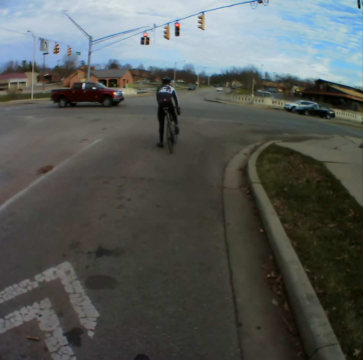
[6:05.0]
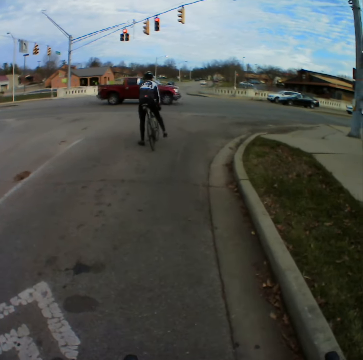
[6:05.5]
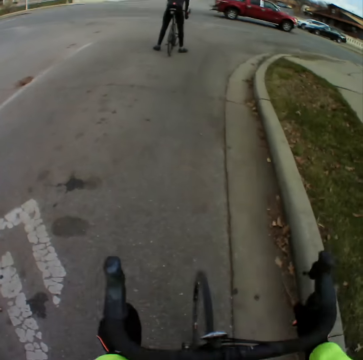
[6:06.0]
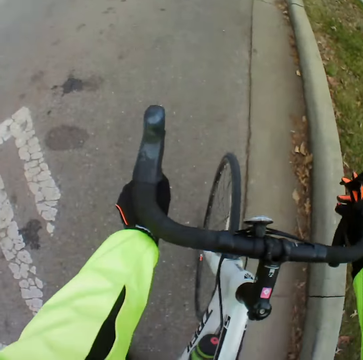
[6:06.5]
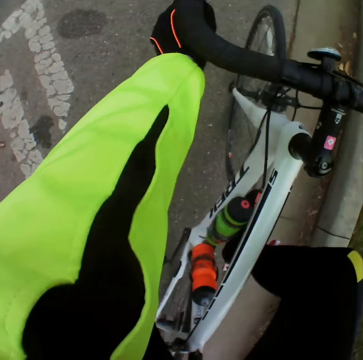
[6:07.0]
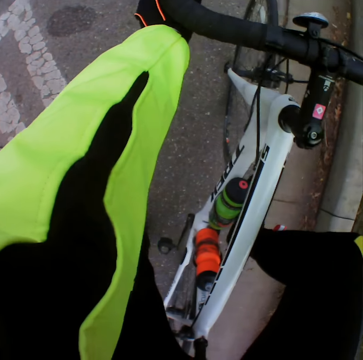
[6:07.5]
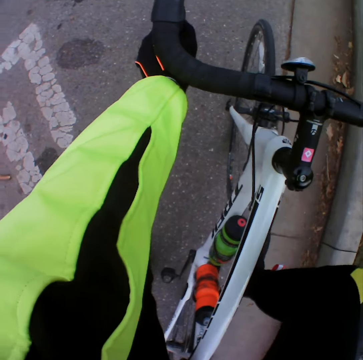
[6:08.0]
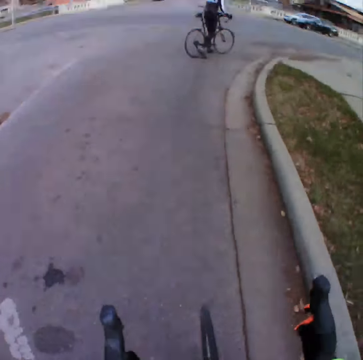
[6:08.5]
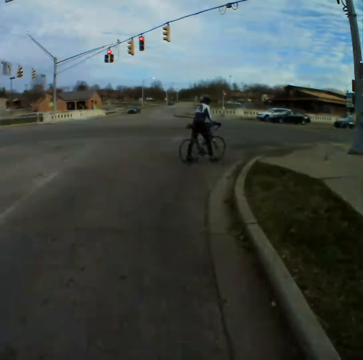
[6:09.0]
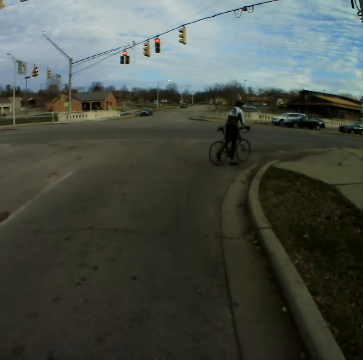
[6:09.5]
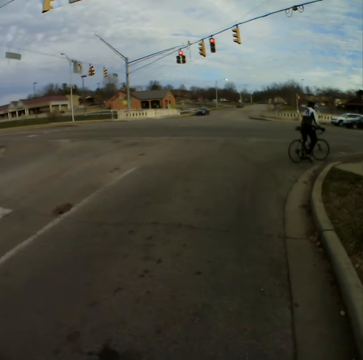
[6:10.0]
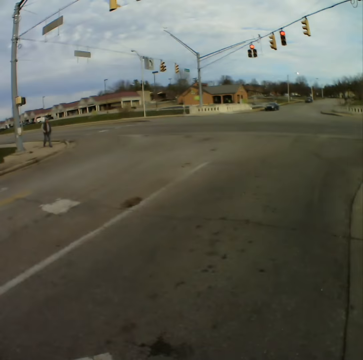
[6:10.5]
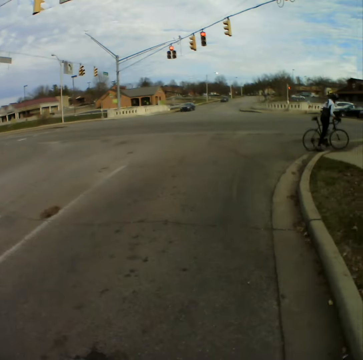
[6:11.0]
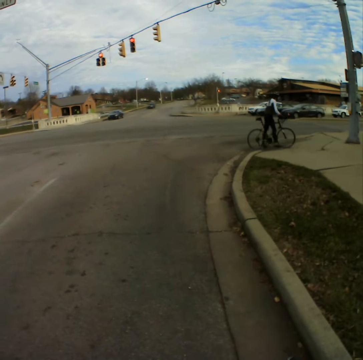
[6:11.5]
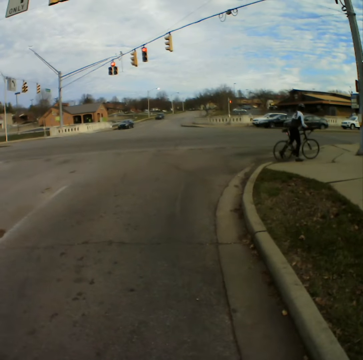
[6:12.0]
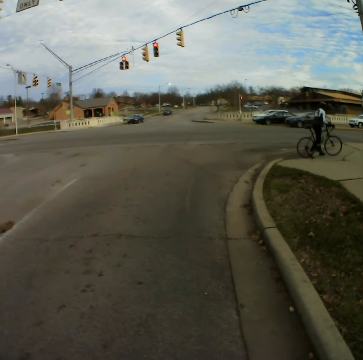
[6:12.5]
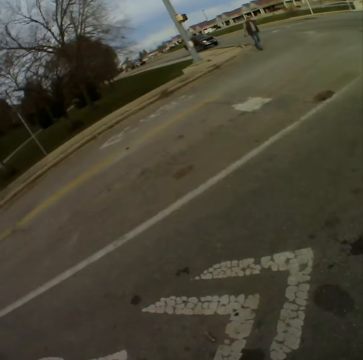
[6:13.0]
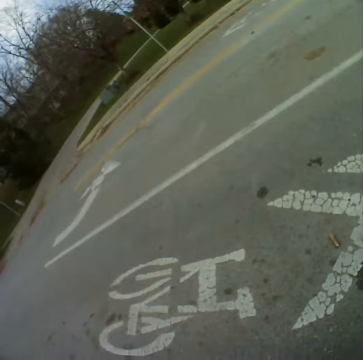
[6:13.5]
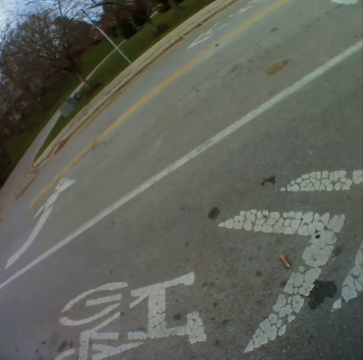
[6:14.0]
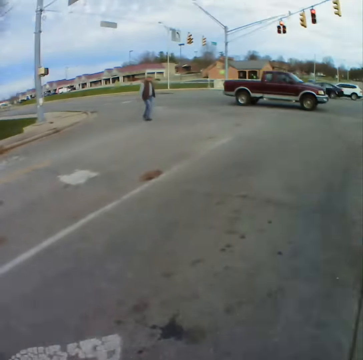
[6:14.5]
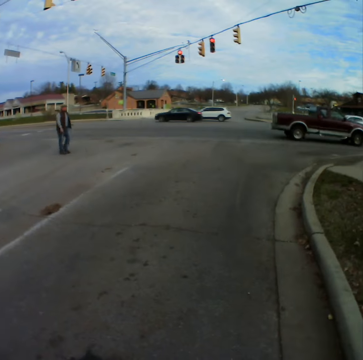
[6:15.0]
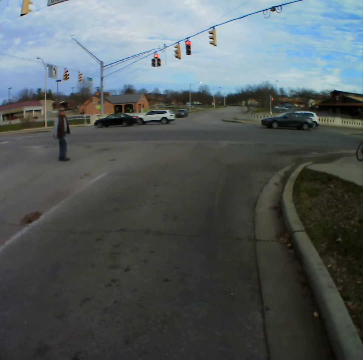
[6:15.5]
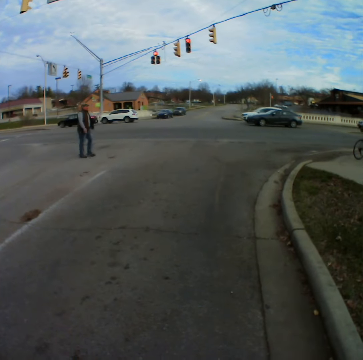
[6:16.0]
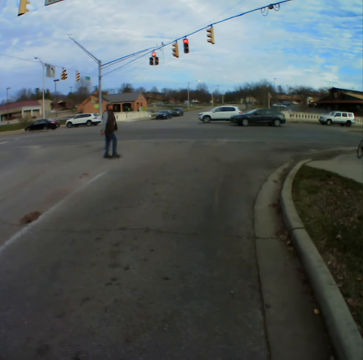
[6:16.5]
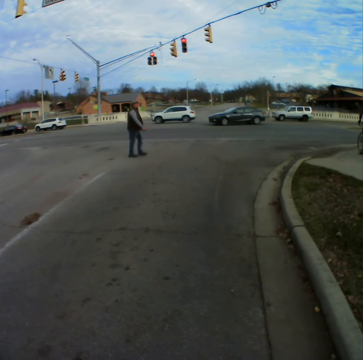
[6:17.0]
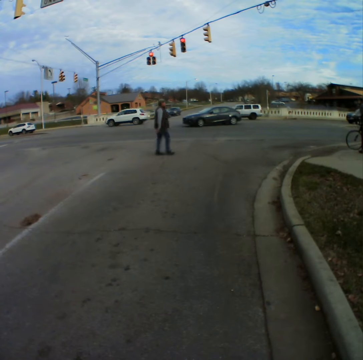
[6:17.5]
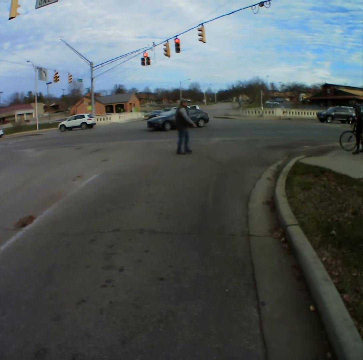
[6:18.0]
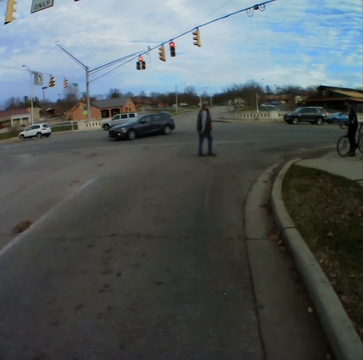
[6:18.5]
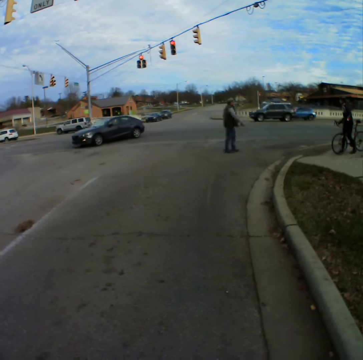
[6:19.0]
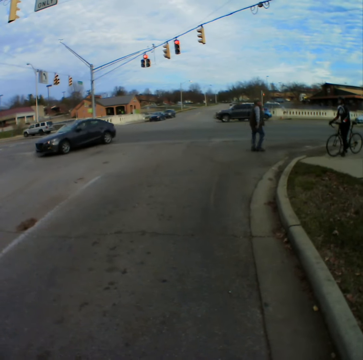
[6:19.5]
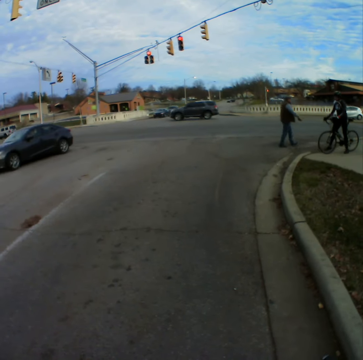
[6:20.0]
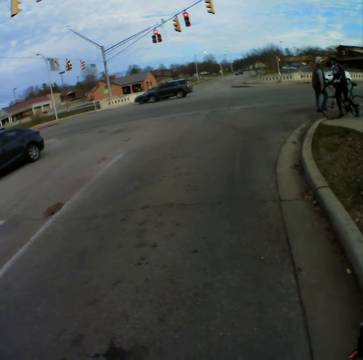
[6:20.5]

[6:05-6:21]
The camera wearer looks at the bicycle. They look around the road. They look at the person crossing the road.

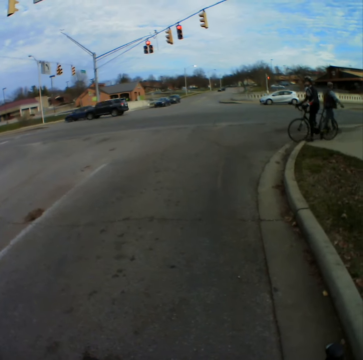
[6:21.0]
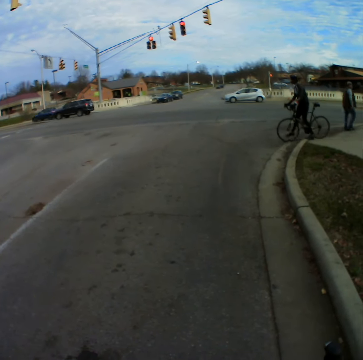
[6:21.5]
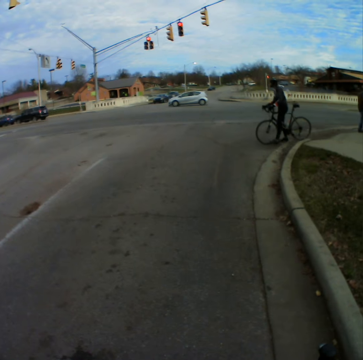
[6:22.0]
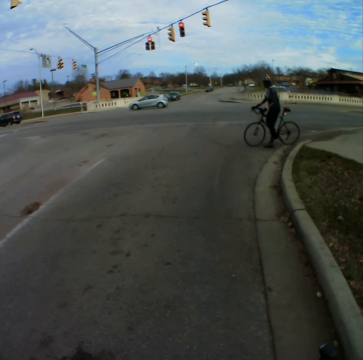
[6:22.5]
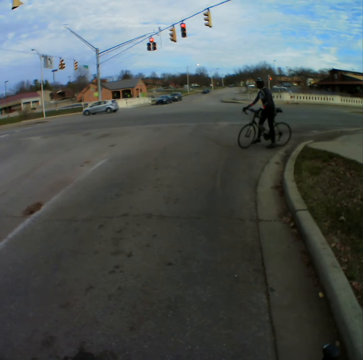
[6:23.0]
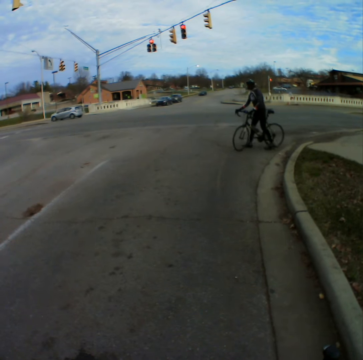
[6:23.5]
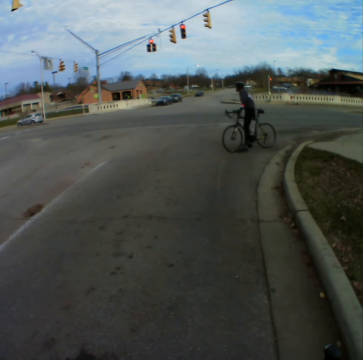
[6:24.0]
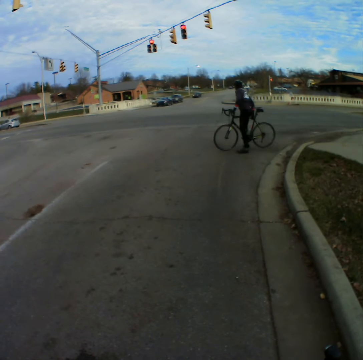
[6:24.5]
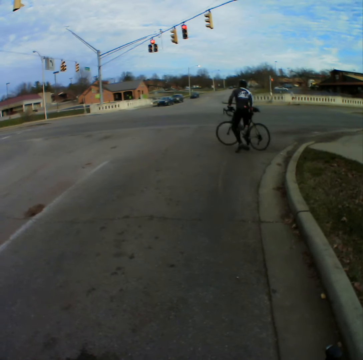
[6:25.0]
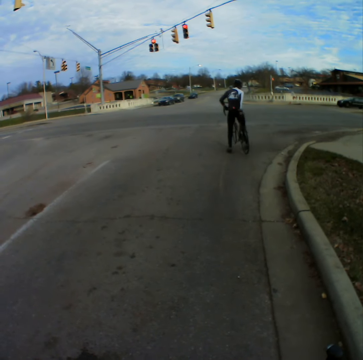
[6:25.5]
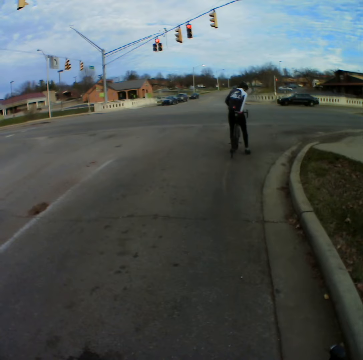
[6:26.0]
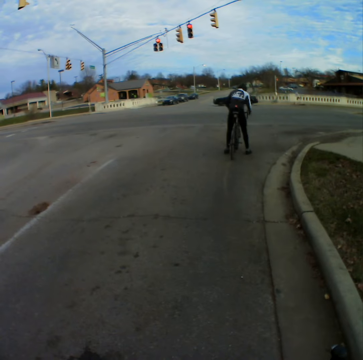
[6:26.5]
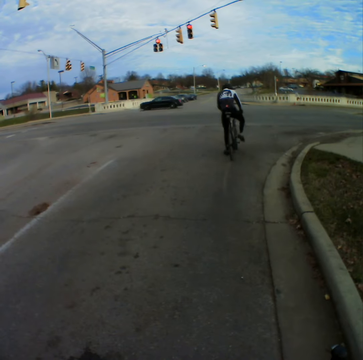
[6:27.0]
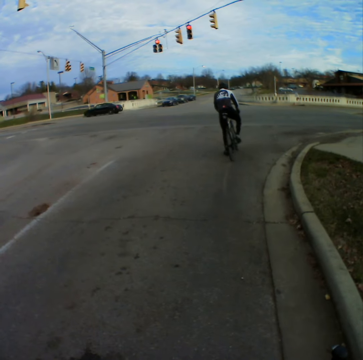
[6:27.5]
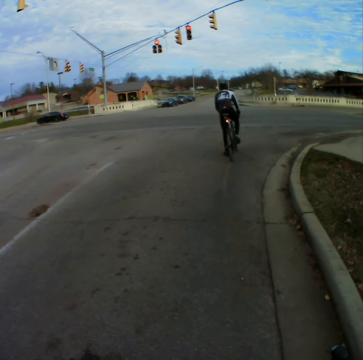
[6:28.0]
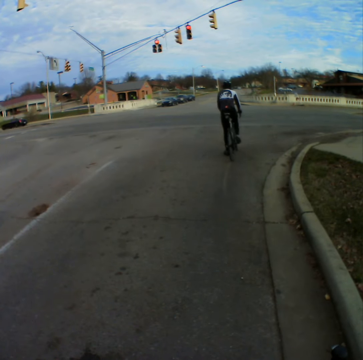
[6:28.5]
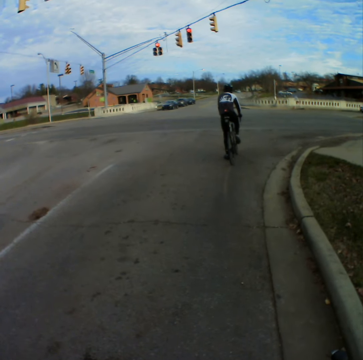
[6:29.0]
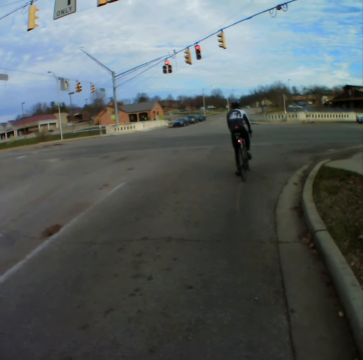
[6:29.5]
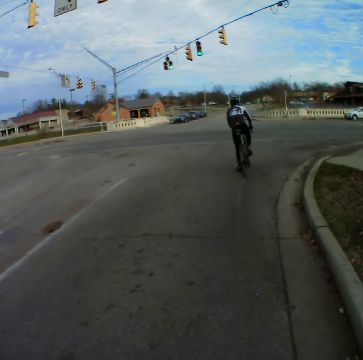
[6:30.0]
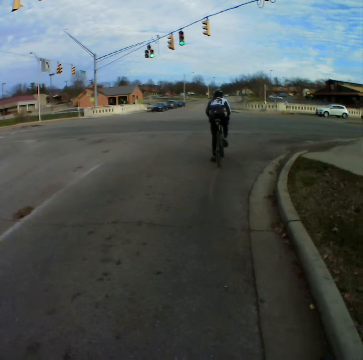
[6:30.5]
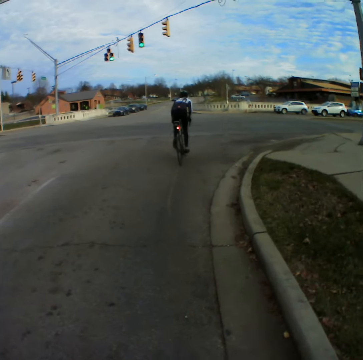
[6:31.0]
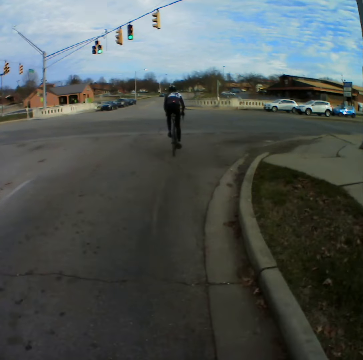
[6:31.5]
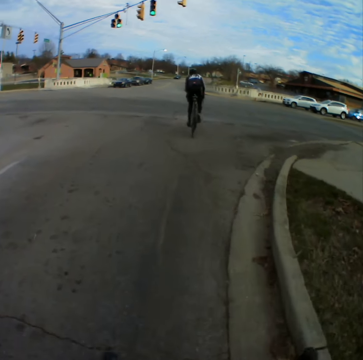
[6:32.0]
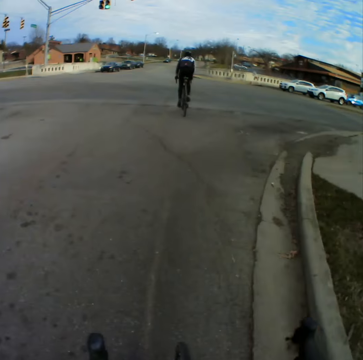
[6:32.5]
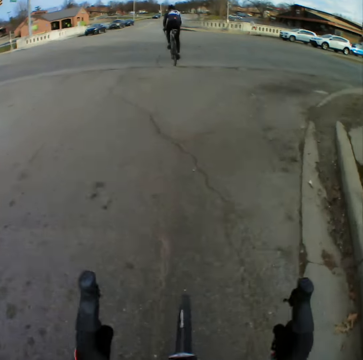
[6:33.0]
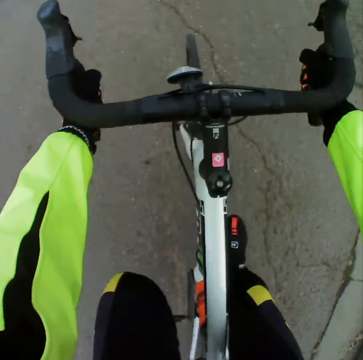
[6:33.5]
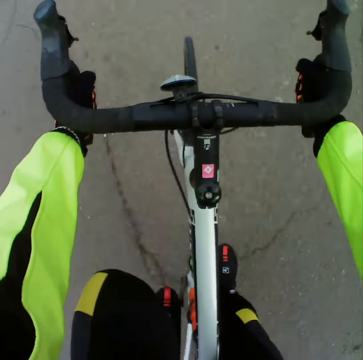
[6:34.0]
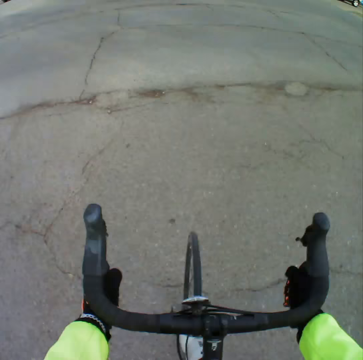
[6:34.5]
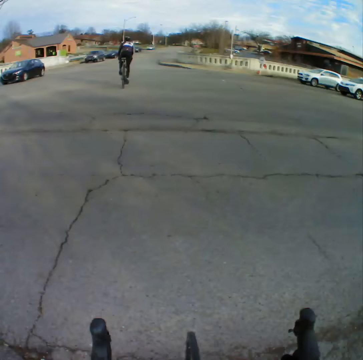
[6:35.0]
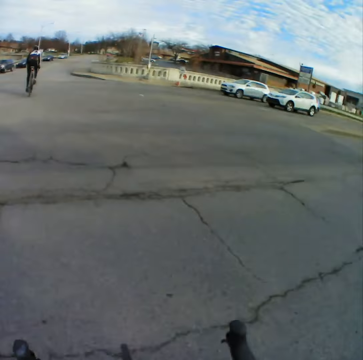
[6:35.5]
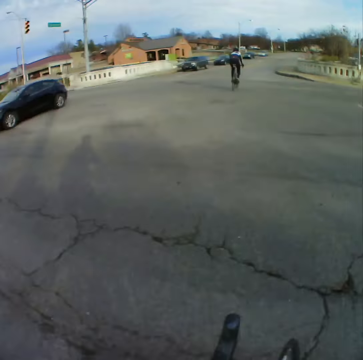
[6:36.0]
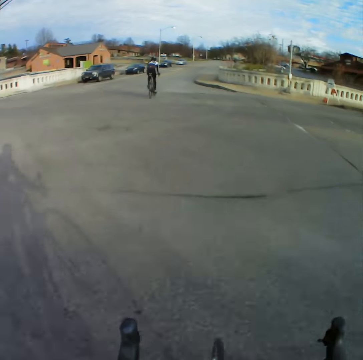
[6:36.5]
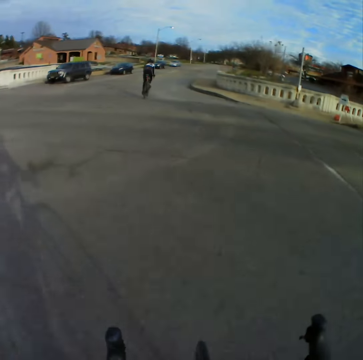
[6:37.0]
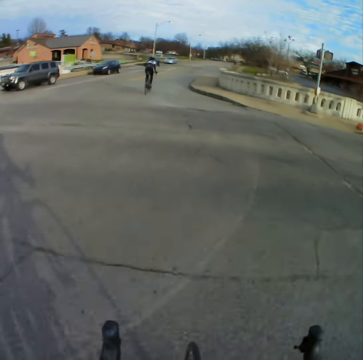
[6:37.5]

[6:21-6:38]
The camera wearer looks at a person with a bike. They take off again. They ride the bicycle on the road.

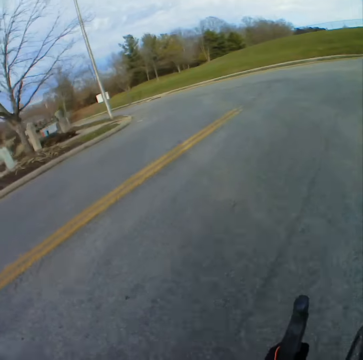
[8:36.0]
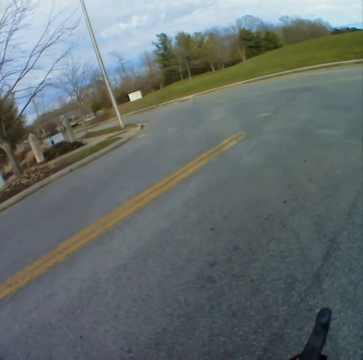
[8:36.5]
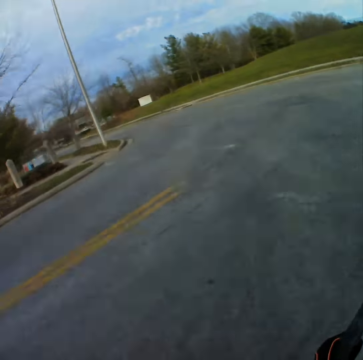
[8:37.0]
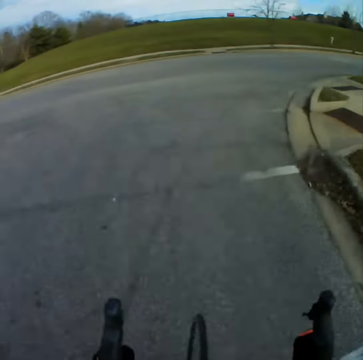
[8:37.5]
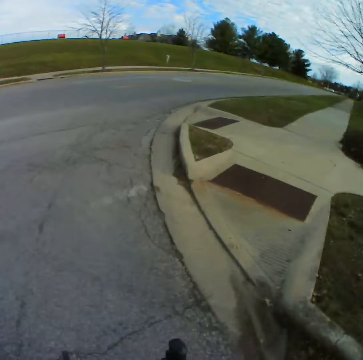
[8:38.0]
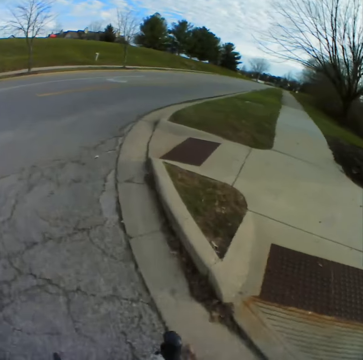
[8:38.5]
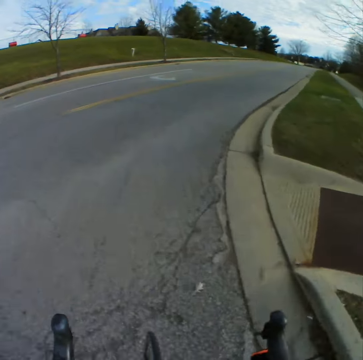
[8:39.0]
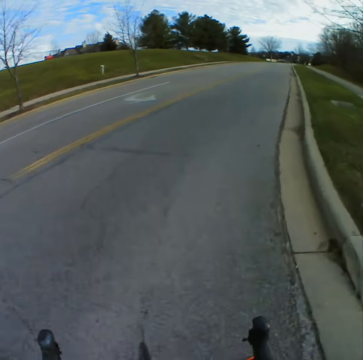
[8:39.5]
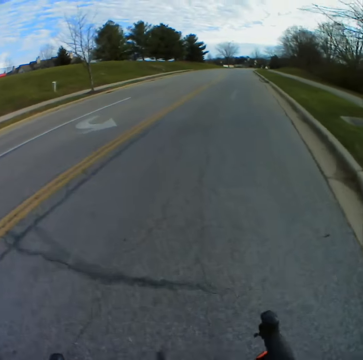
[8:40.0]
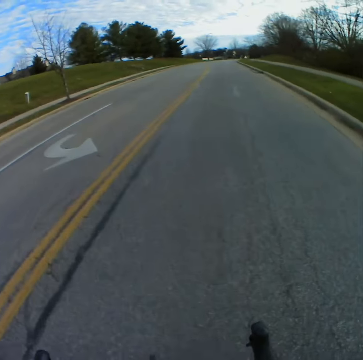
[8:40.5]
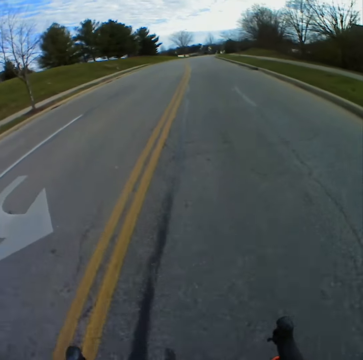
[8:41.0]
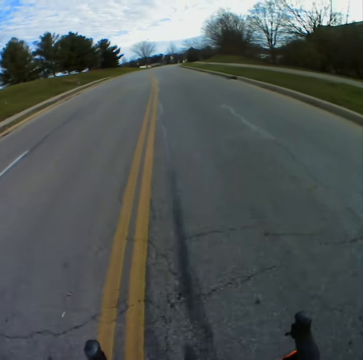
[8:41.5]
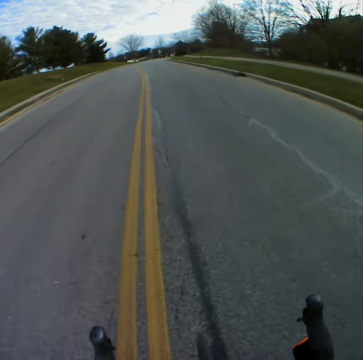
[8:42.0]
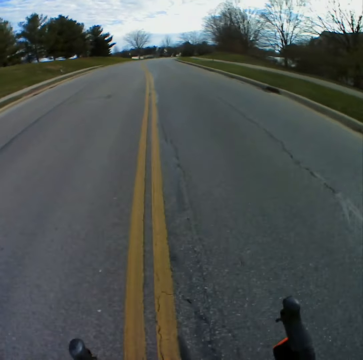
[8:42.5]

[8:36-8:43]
The camera wearer diverts to the right to another road.
